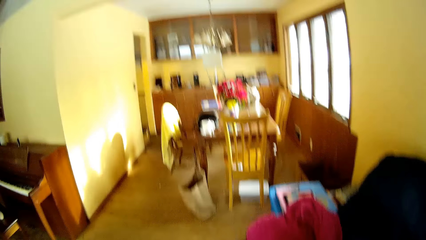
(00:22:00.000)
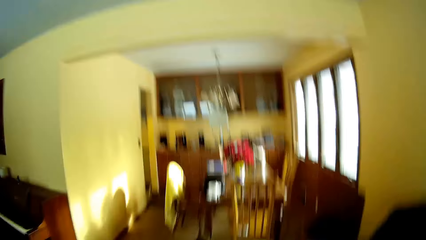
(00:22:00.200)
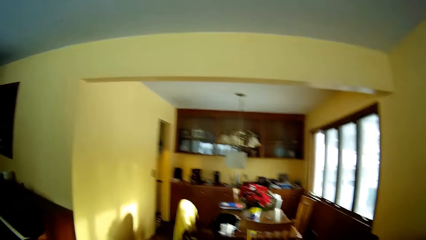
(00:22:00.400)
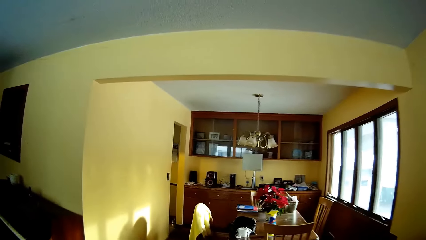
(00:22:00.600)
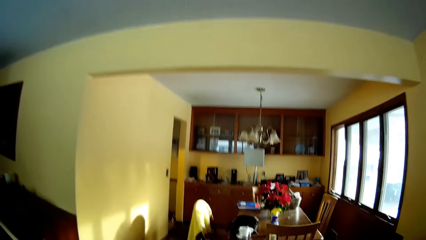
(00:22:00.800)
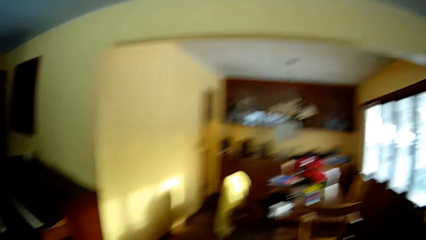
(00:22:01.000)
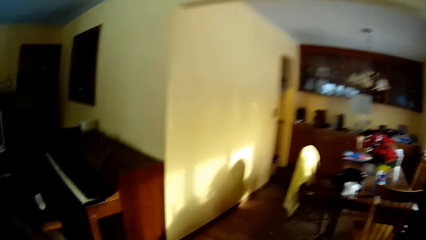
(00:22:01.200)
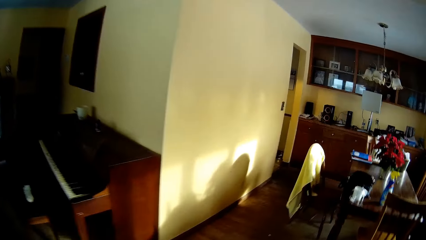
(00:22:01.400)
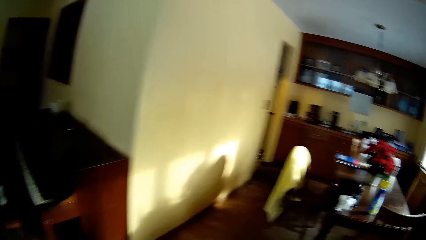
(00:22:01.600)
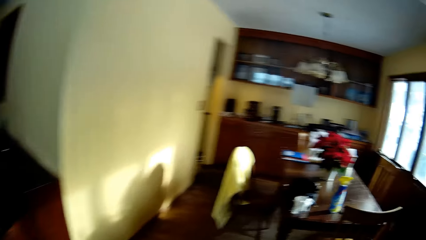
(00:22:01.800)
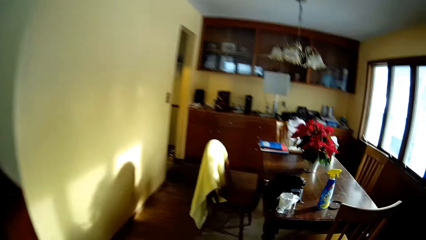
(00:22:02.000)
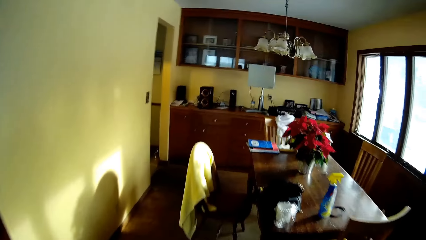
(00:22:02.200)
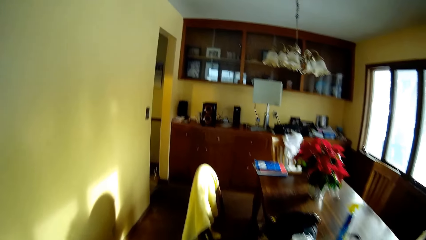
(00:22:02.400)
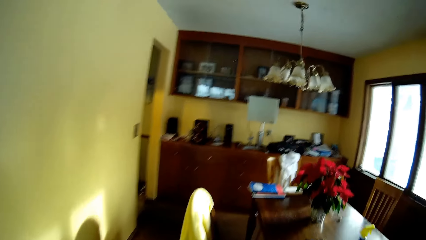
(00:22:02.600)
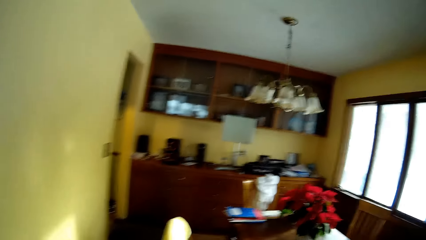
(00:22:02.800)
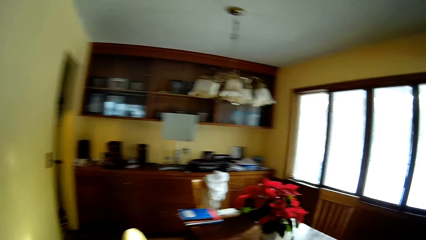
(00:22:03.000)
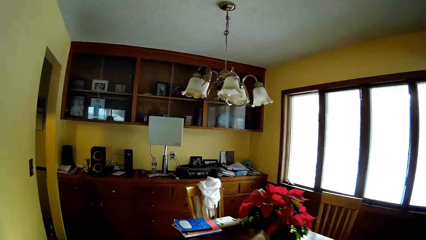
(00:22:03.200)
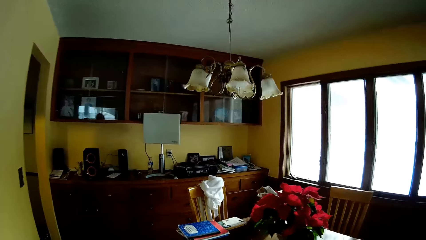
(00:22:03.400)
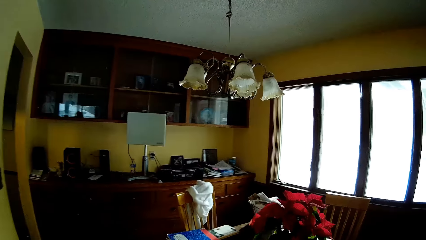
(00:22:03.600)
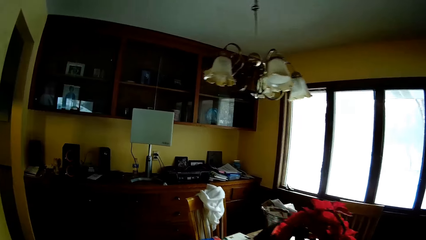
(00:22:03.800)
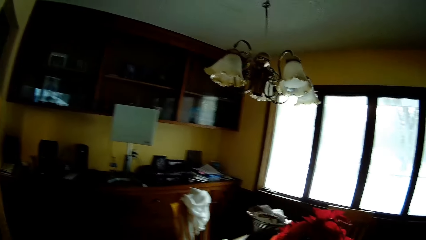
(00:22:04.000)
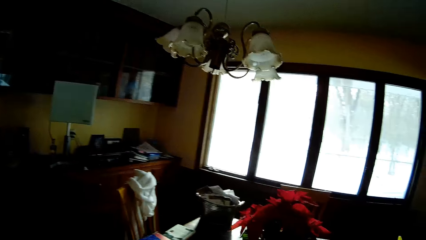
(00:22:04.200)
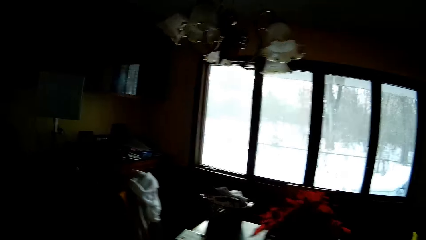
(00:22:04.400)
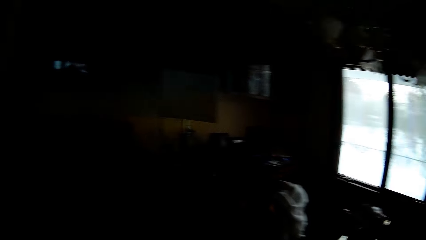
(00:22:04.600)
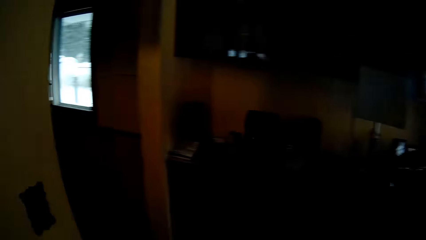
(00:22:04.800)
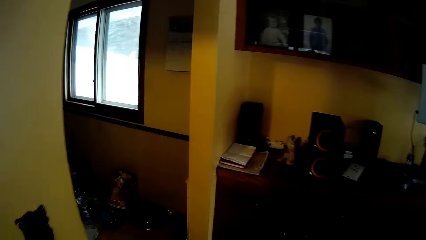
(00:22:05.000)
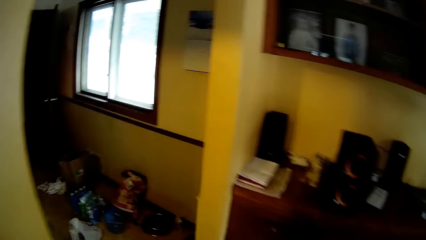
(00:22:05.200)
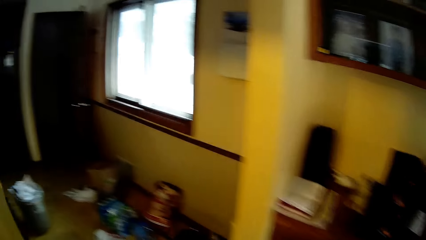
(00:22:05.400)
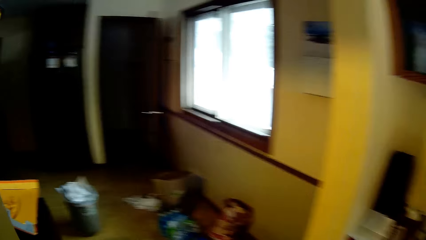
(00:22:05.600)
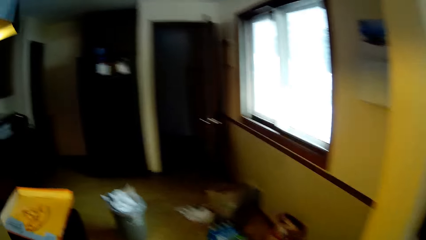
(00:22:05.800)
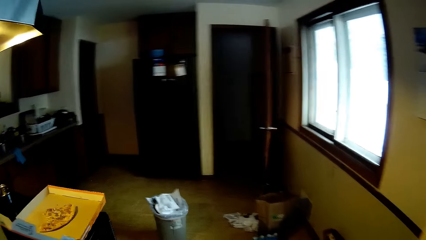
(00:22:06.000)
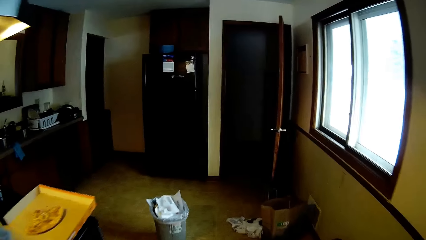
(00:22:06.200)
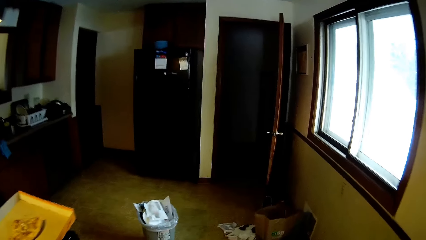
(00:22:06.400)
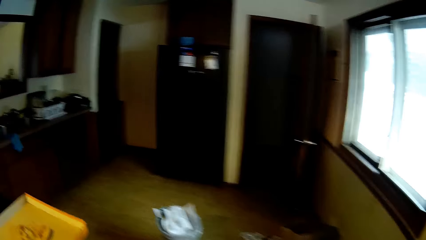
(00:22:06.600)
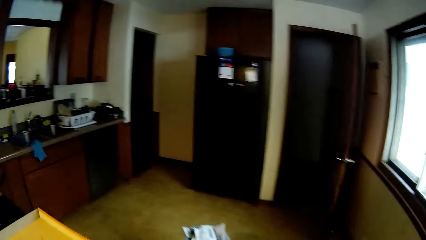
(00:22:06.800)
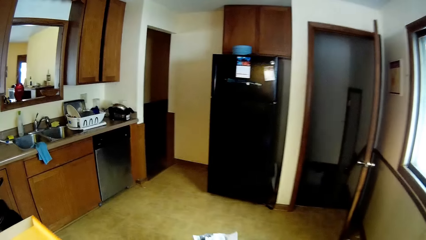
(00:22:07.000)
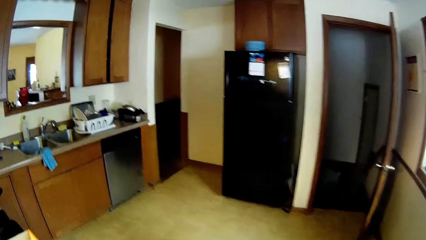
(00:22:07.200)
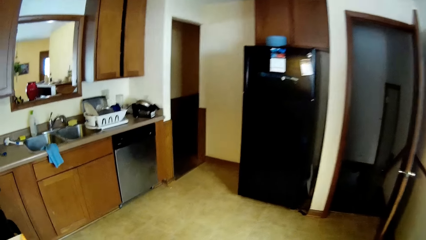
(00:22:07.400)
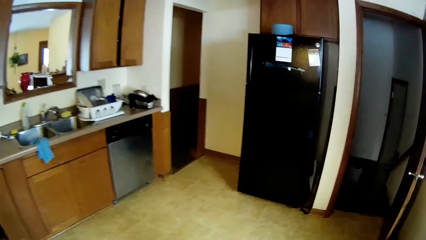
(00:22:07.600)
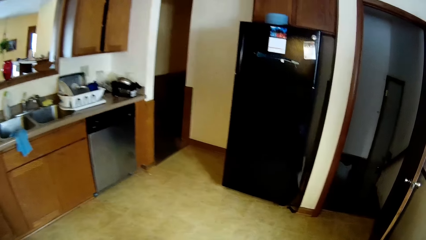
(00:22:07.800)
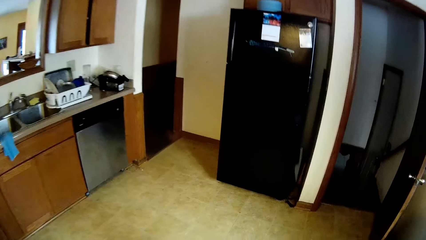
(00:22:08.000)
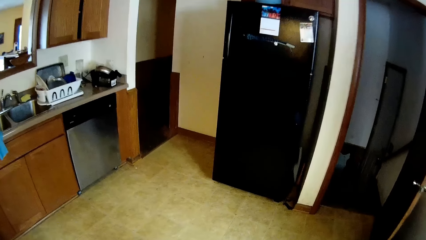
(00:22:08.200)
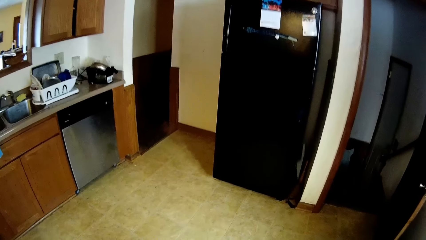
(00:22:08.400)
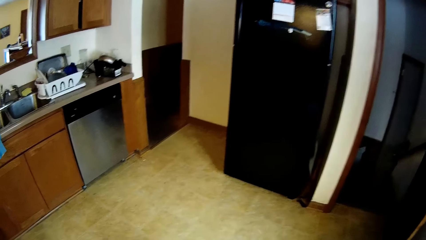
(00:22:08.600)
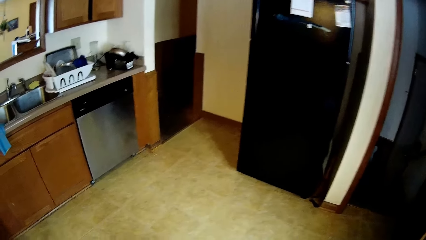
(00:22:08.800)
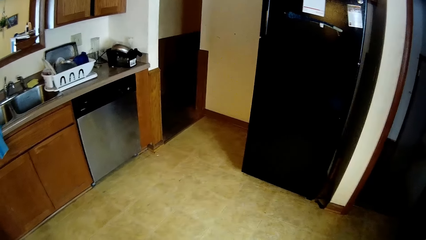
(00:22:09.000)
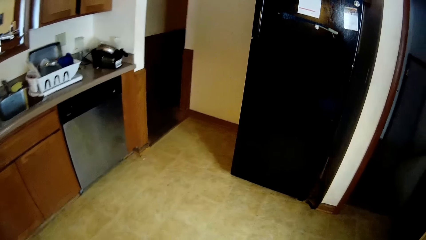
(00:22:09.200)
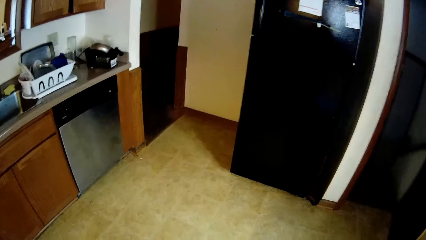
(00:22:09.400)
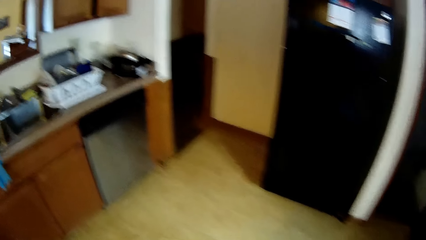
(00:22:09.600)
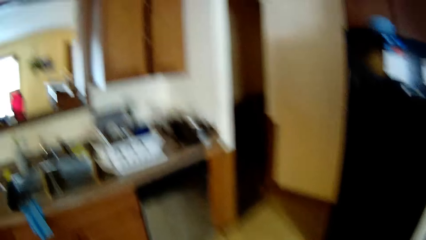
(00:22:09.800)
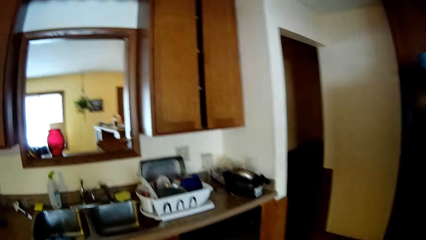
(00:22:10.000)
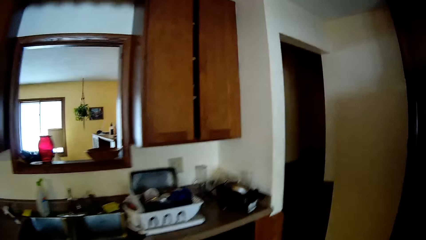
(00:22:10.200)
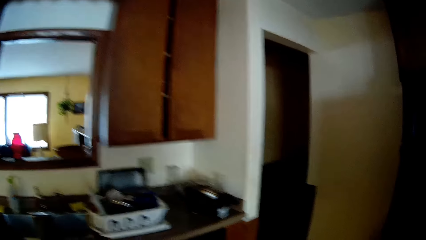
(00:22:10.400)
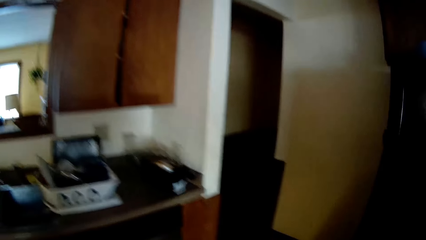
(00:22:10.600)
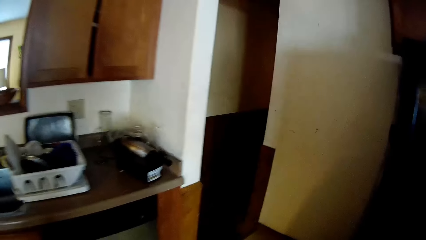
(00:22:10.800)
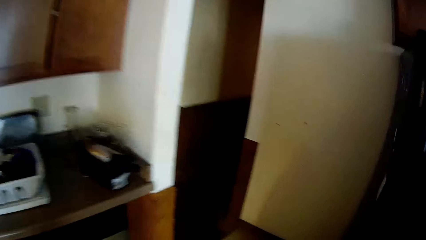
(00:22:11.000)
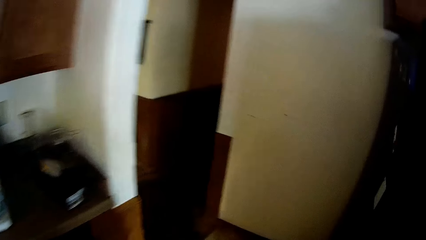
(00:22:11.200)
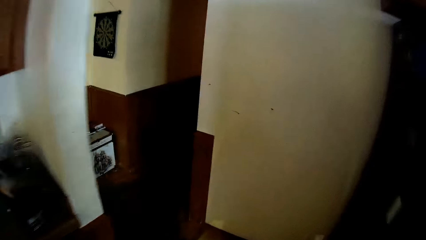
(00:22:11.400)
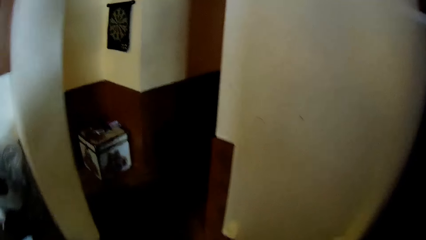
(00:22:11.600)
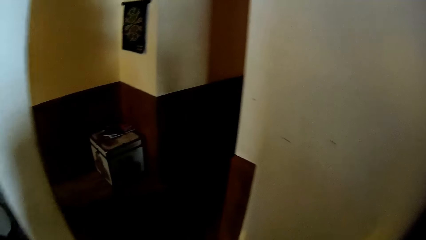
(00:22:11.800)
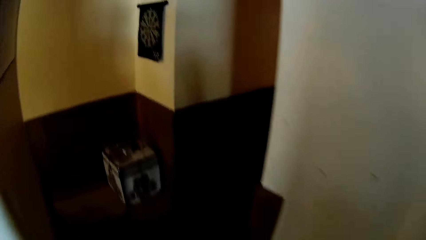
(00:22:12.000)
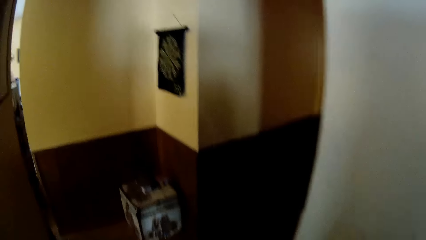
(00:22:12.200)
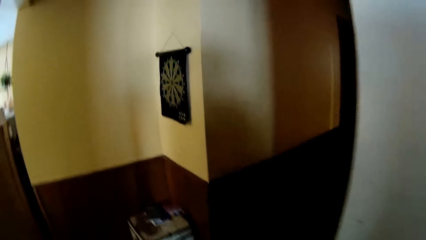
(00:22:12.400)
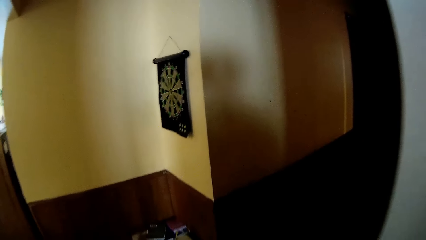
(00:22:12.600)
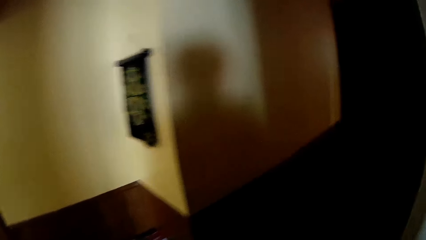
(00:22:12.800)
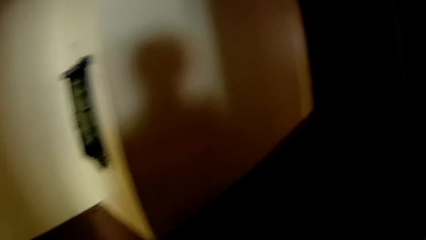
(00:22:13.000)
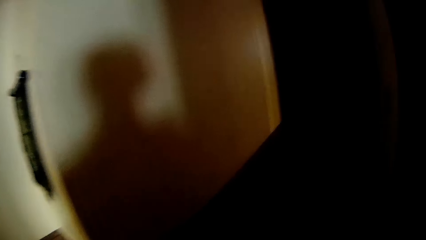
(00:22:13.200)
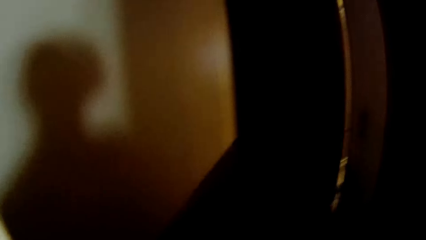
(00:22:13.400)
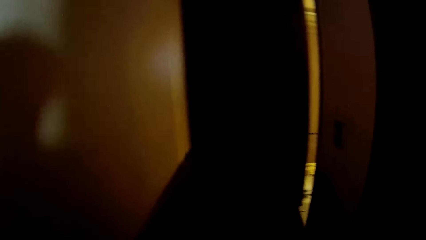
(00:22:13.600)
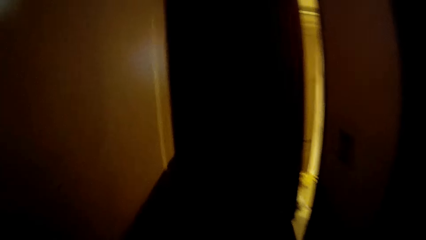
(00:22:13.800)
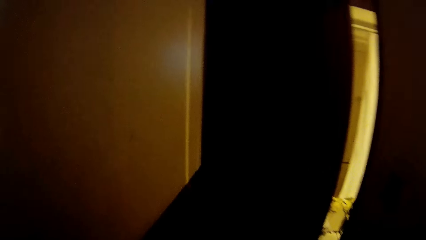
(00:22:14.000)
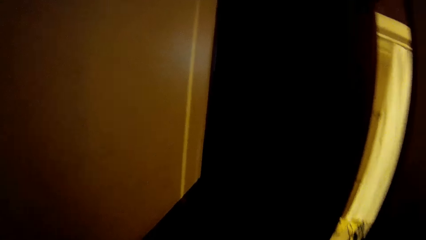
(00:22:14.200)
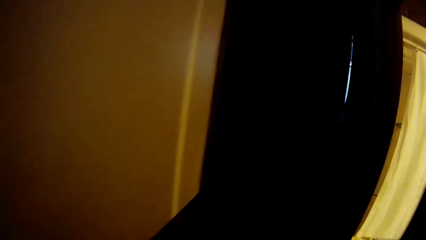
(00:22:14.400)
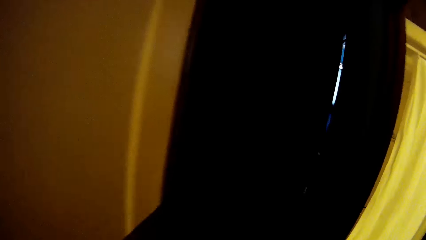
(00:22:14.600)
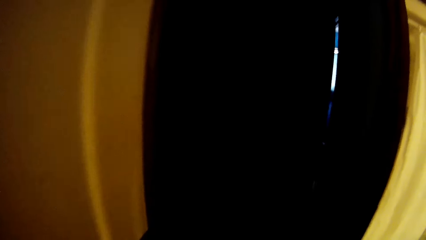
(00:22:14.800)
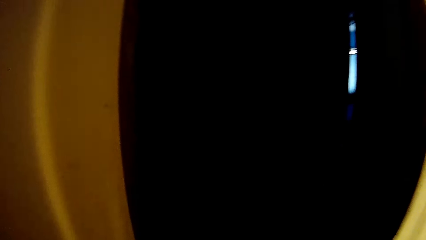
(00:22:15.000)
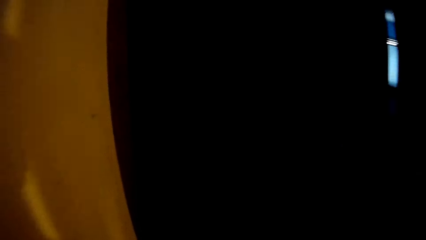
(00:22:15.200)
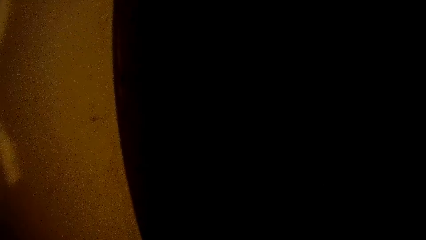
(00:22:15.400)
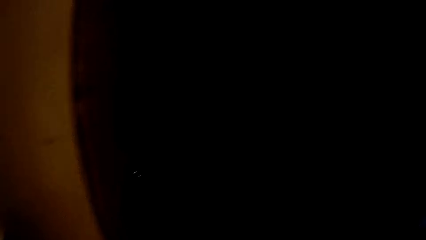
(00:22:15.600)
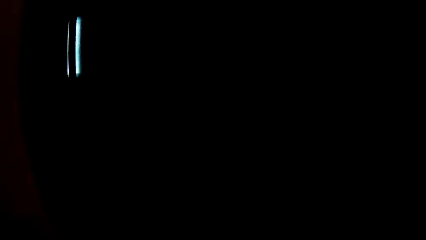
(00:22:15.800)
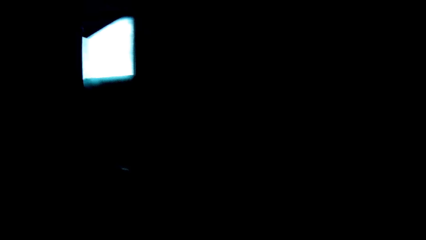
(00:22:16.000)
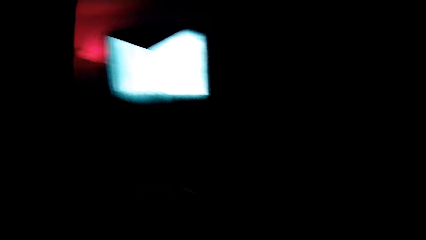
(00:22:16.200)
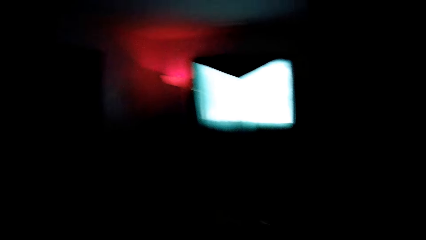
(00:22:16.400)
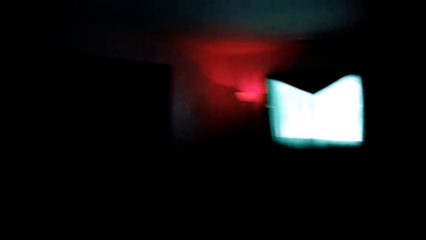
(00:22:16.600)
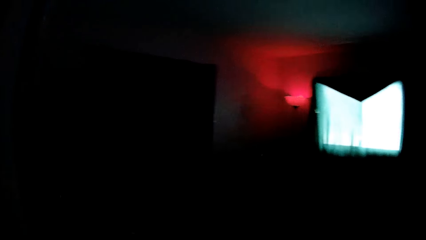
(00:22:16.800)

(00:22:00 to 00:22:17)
The camera wearer walks past the dining room into the kitchen. They look at the chandelier. They look at the kitchen window. They move towards the open door near the fridge. They look inside the small room. They look at the fridge. They look through the kitchen mirror. They move around. They walk into a passage. They look at the art on the wall. They move around. They walk in the dark room.
